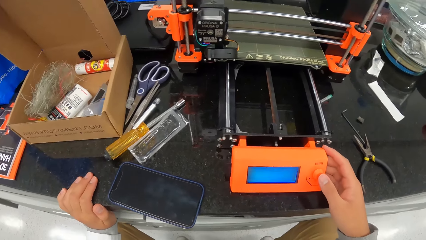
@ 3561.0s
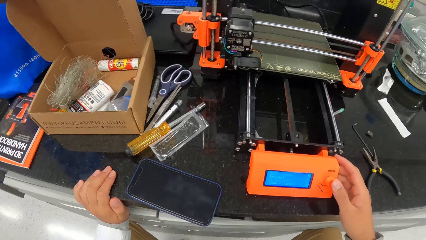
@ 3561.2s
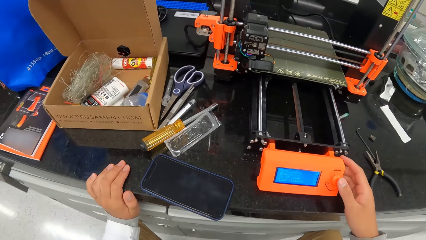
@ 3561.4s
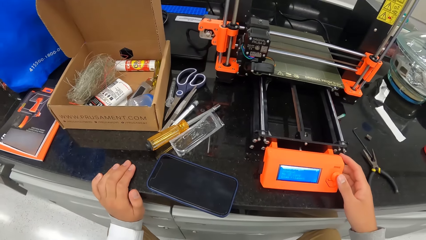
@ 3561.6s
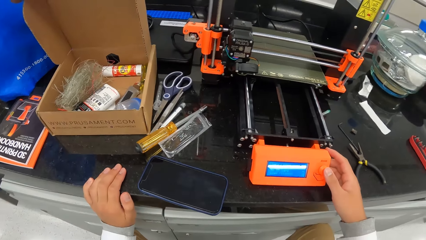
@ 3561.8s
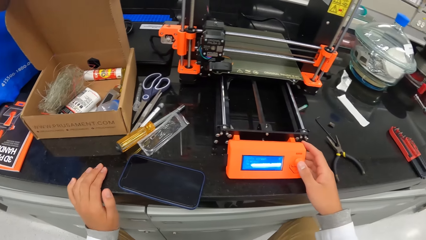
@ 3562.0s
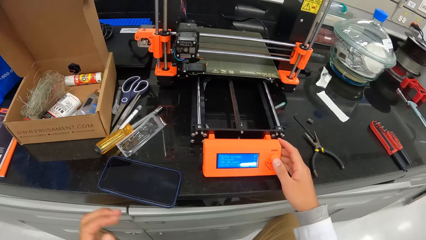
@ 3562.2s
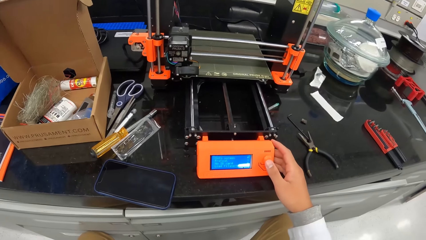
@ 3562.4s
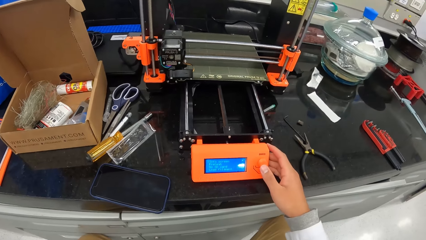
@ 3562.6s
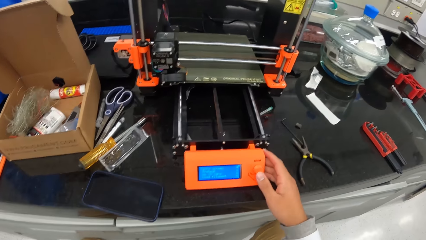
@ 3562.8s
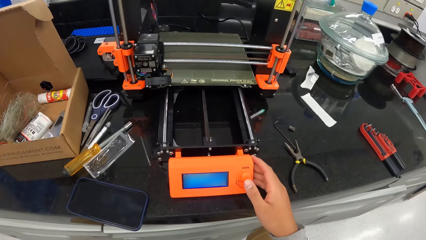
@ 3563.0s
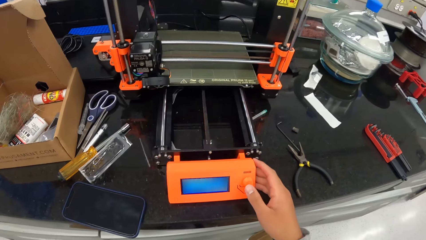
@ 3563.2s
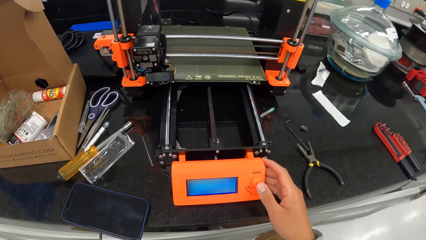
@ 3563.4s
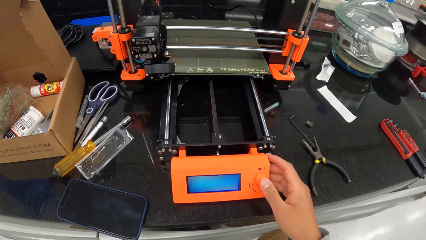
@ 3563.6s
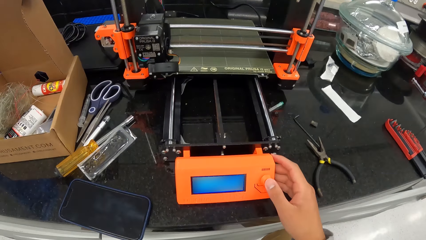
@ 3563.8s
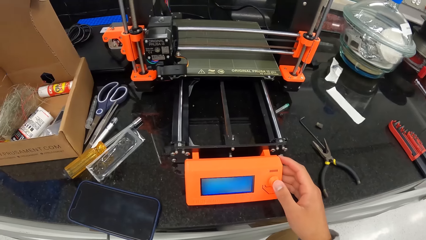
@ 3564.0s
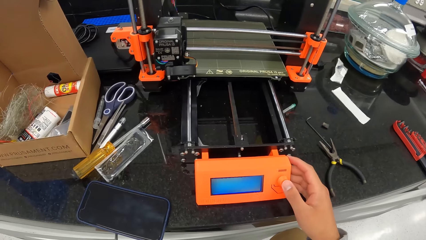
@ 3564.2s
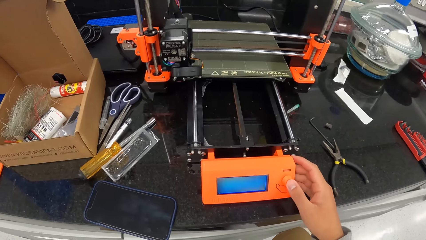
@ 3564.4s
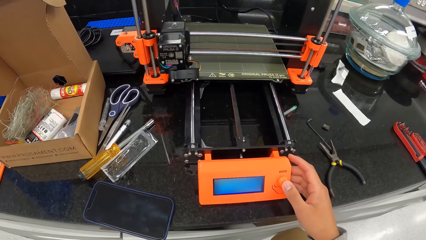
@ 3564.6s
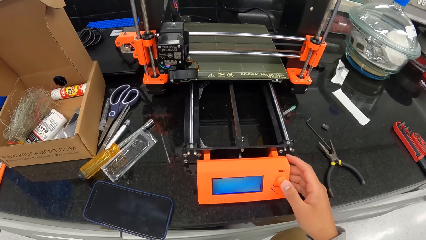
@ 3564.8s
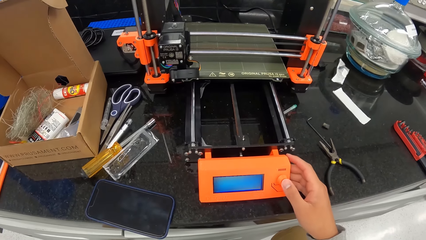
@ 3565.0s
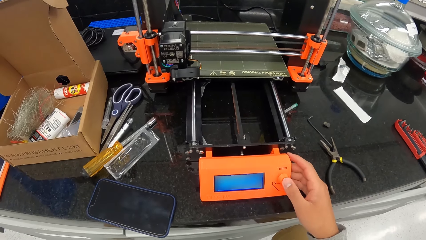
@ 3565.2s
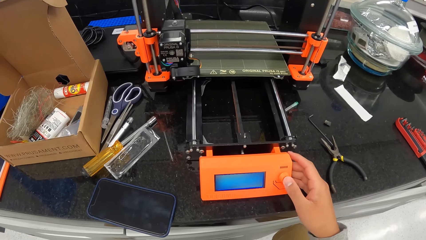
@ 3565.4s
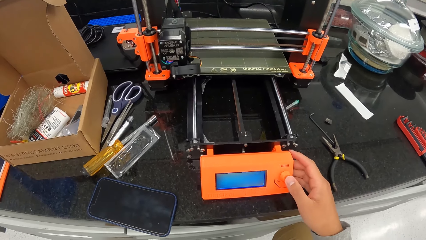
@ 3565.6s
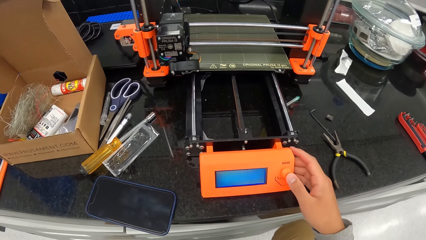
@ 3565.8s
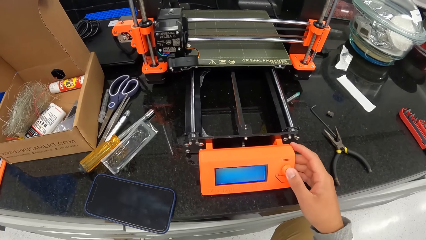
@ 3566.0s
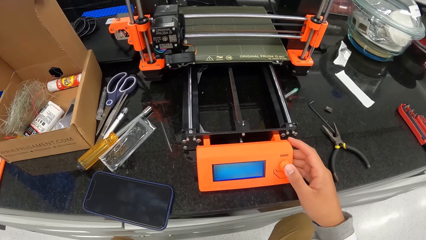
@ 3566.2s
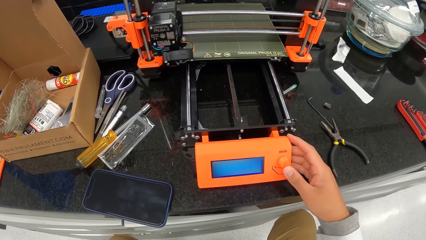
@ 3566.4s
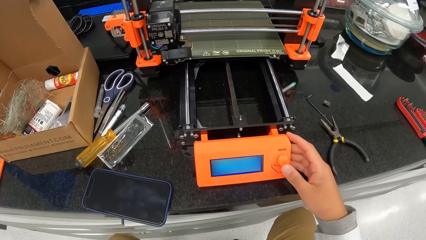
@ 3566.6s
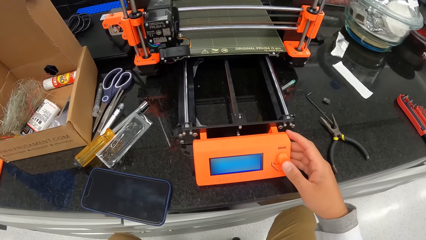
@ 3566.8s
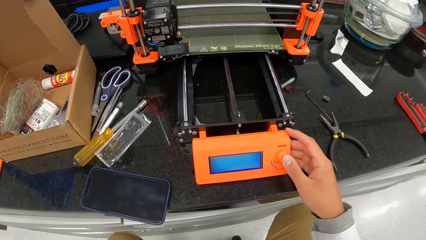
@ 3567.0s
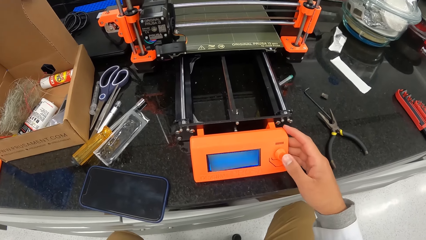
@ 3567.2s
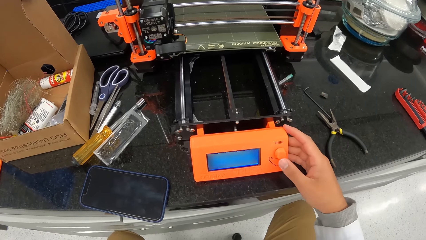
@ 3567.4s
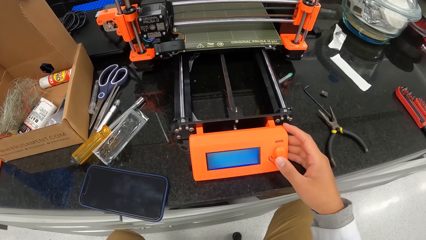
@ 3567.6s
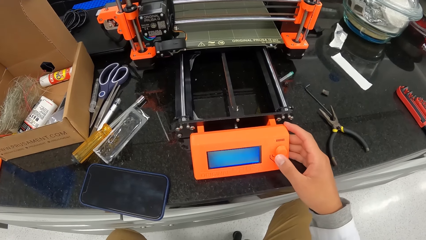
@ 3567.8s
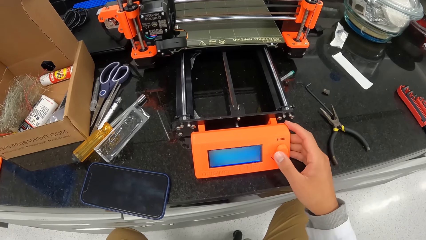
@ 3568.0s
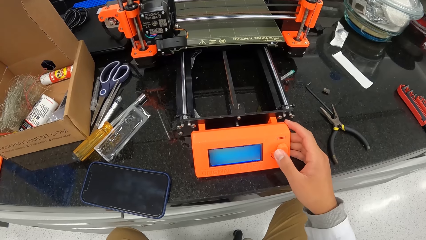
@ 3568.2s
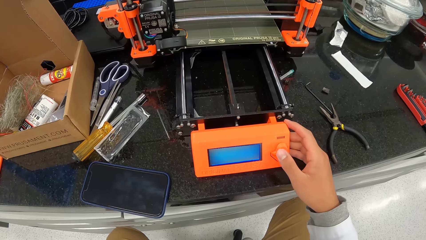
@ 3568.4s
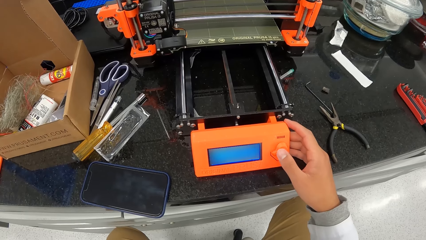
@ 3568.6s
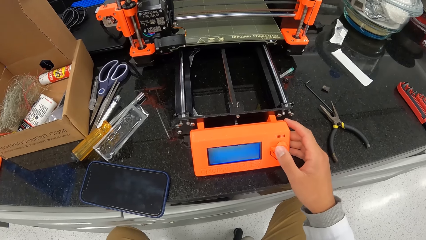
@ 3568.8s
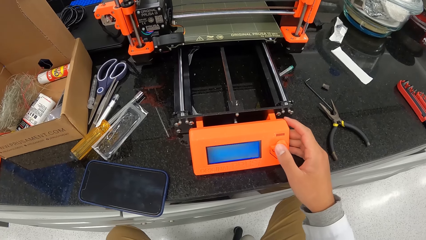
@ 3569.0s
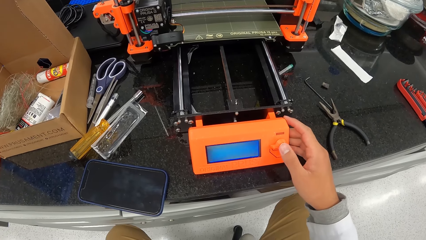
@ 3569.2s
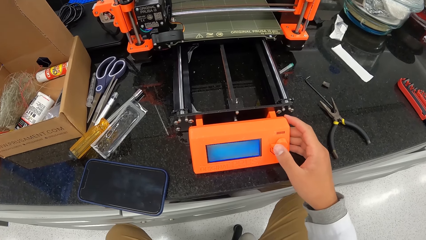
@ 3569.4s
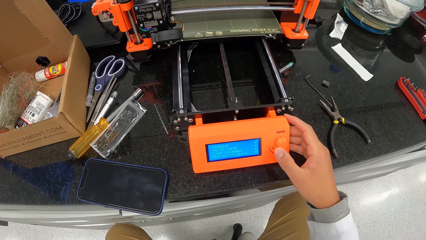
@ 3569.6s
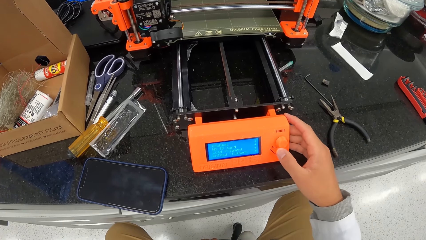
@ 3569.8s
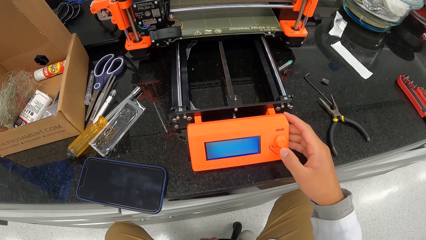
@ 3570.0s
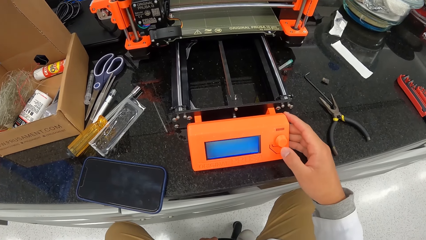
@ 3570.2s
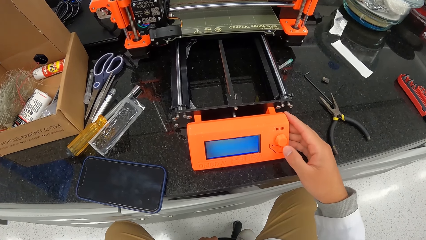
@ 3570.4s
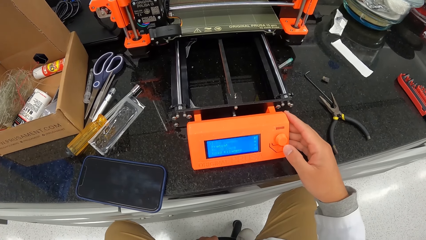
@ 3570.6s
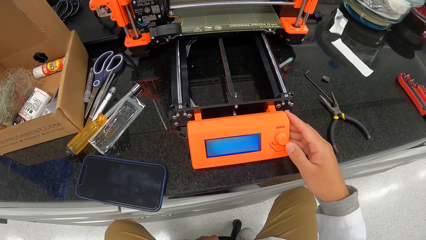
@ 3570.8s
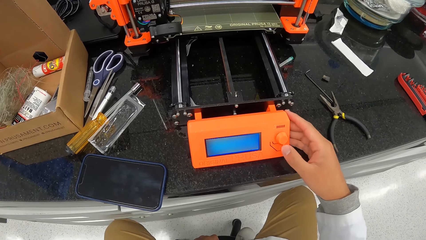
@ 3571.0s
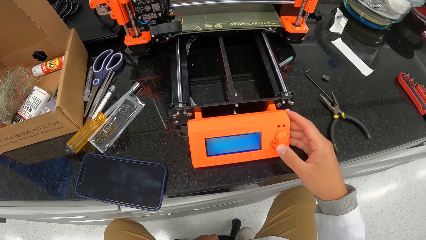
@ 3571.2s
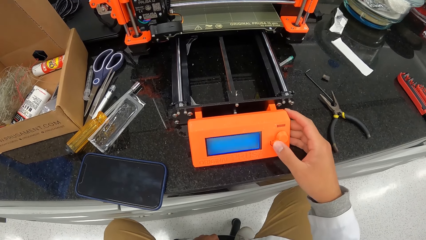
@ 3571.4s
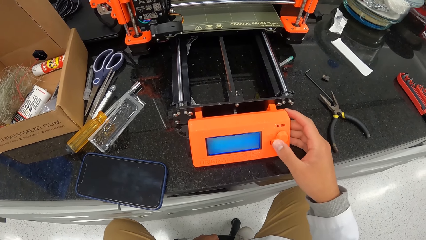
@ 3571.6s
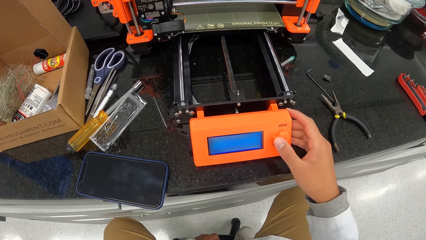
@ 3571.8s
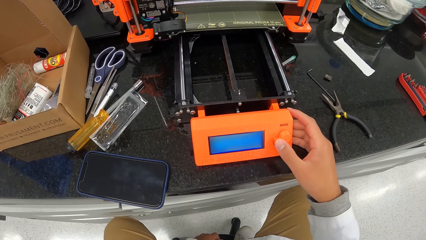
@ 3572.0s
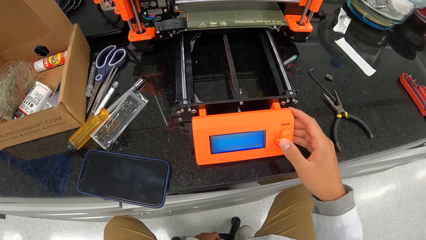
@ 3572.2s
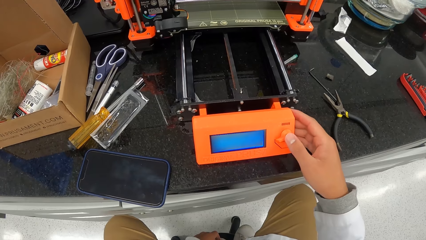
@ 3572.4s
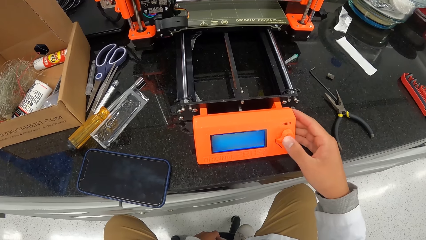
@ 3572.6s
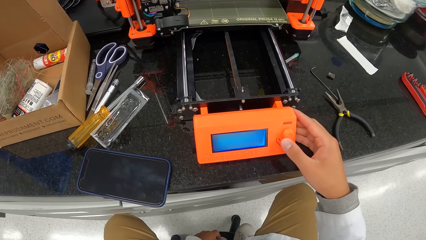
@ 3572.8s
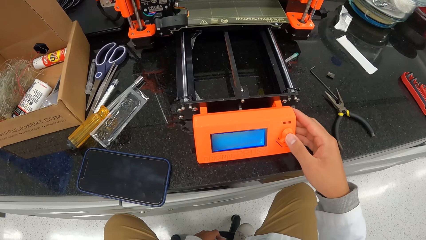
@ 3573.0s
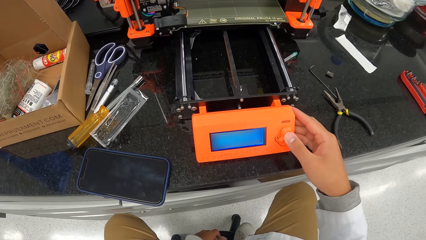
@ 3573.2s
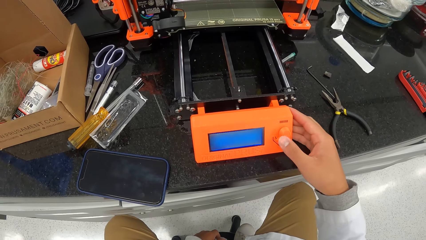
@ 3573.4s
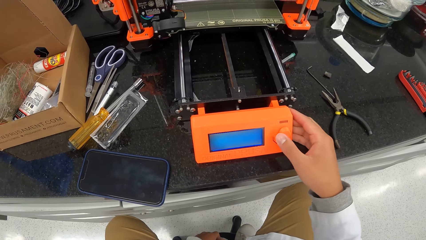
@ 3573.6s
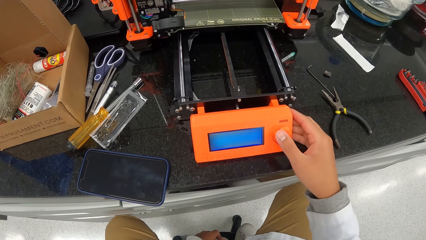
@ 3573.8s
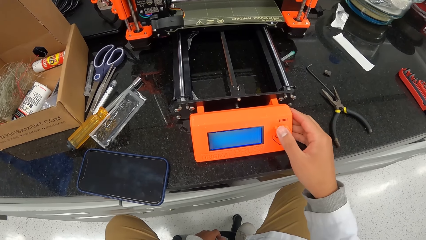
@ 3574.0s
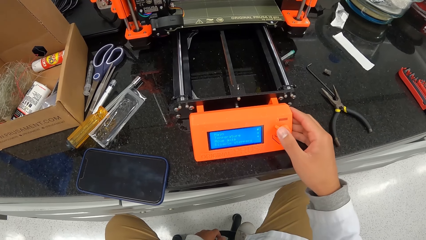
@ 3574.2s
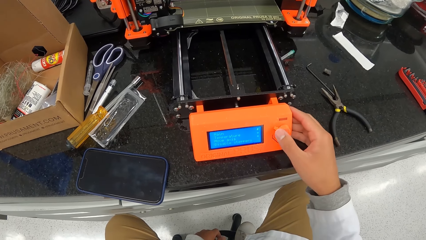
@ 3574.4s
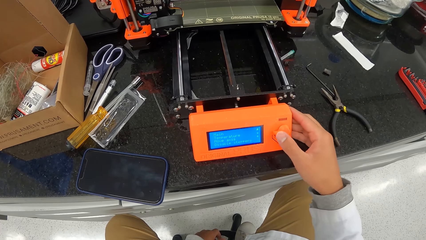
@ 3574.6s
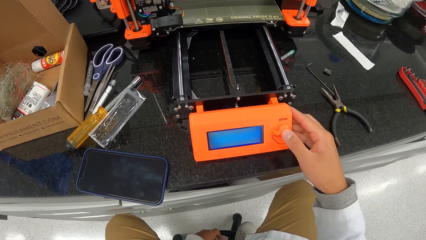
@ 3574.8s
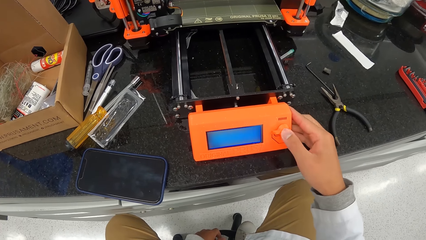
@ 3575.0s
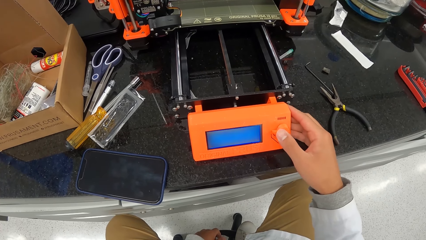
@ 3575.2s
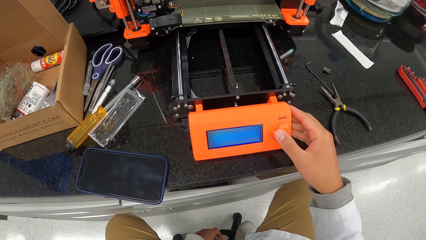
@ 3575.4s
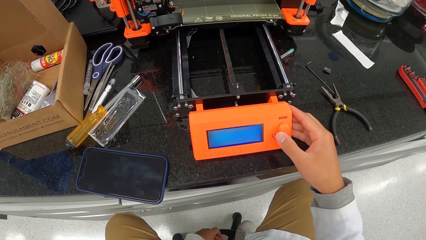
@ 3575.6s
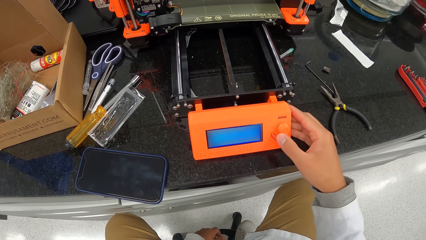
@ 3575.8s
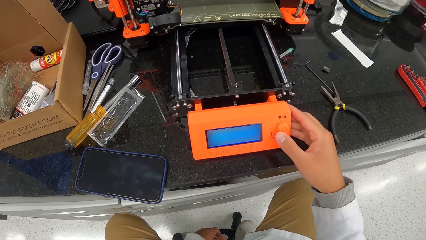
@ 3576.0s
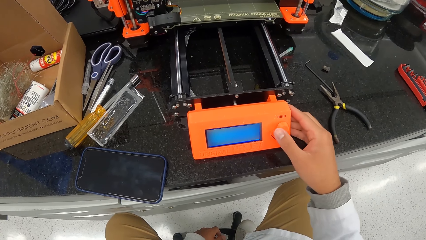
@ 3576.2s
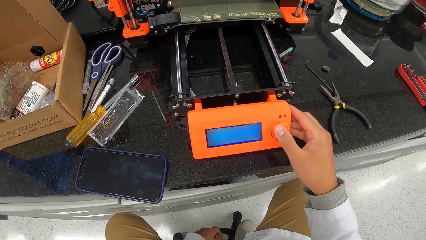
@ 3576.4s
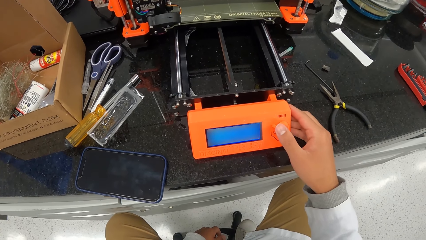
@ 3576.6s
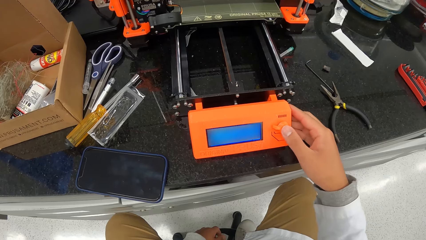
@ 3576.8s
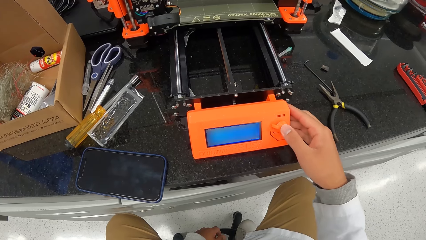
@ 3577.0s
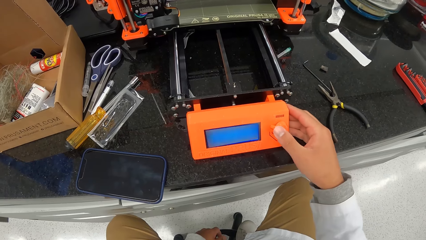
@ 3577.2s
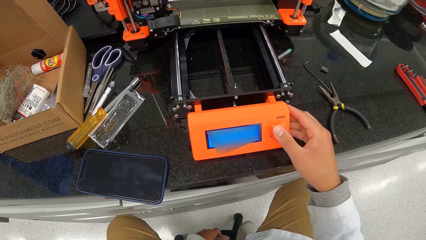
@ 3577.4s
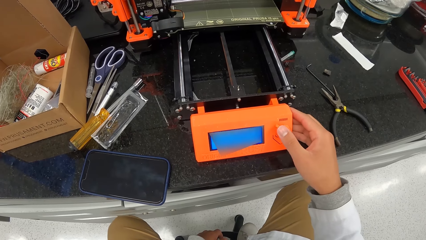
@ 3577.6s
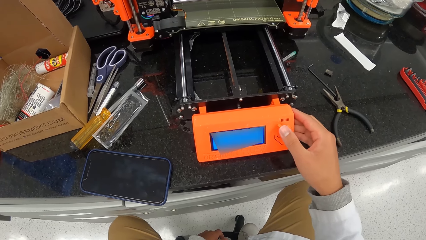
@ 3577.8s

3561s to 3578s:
The camera wearer releases the left hand from the table.
